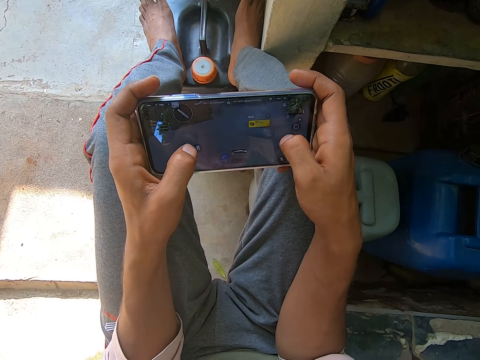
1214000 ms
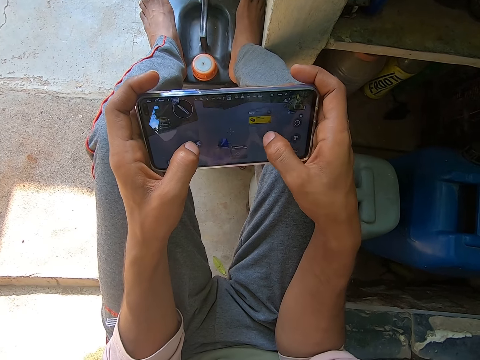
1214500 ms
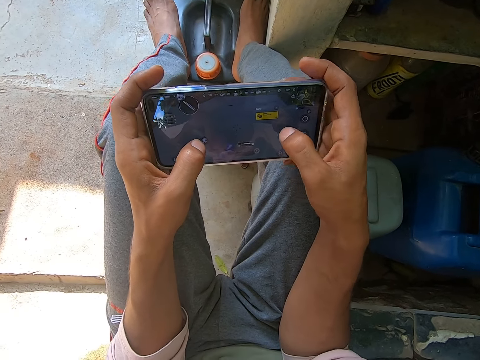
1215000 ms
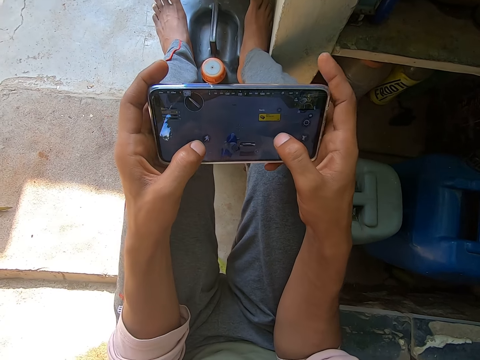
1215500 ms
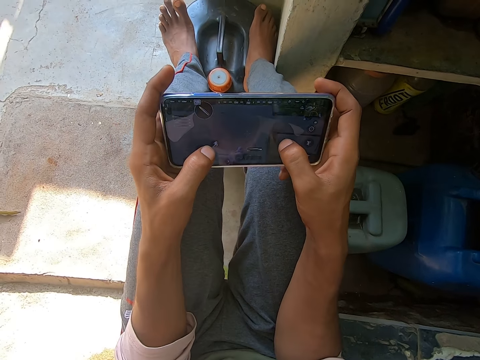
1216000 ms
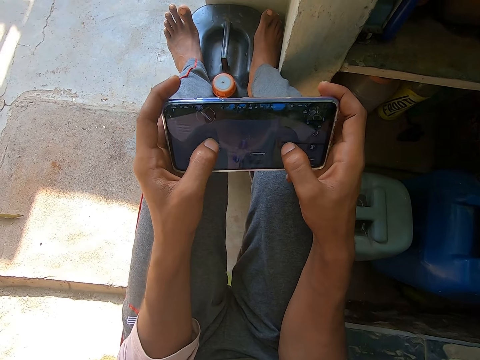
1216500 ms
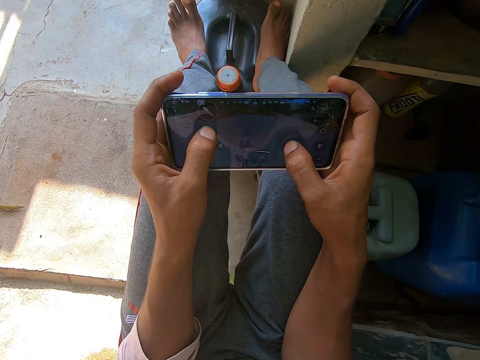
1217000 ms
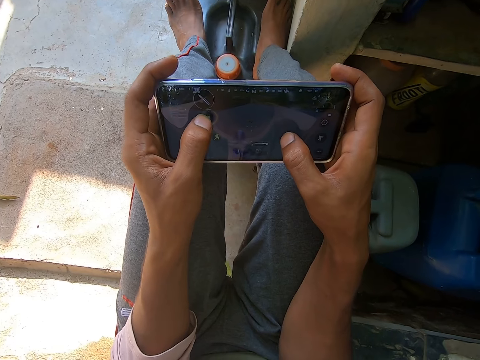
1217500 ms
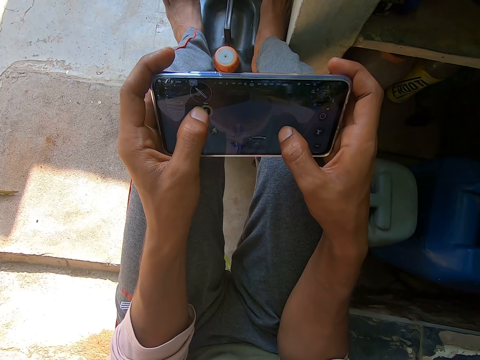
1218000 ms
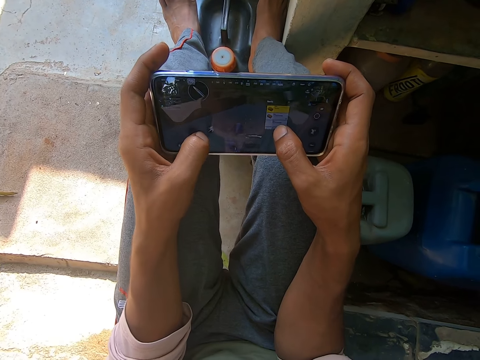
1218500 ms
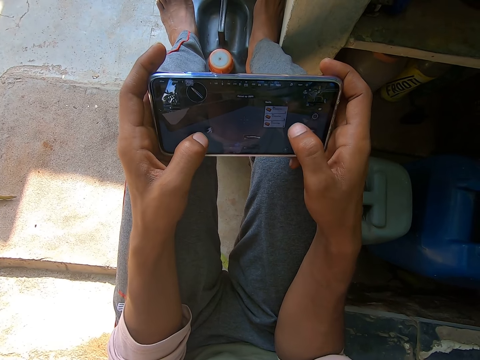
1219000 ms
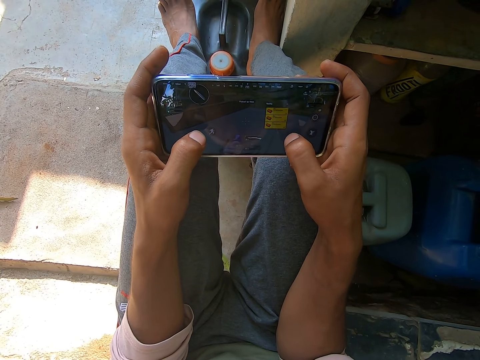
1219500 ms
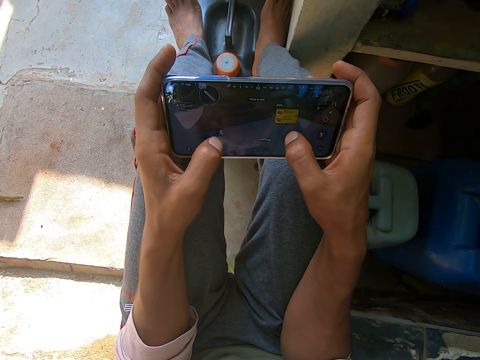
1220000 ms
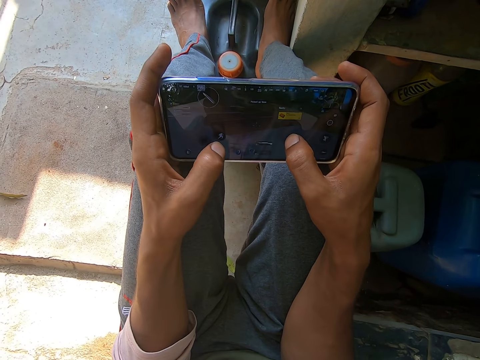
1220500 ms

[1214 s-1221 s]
The camera wearer moves the legs.

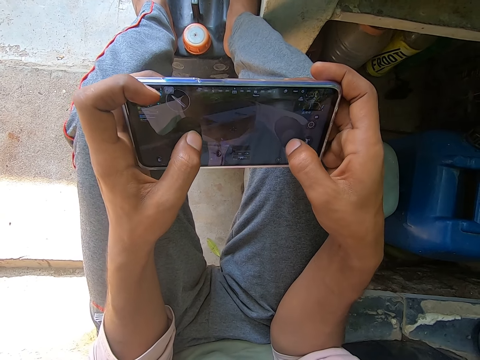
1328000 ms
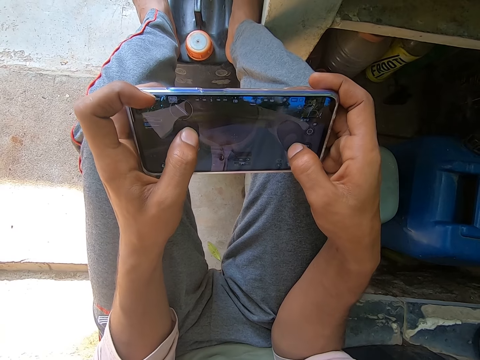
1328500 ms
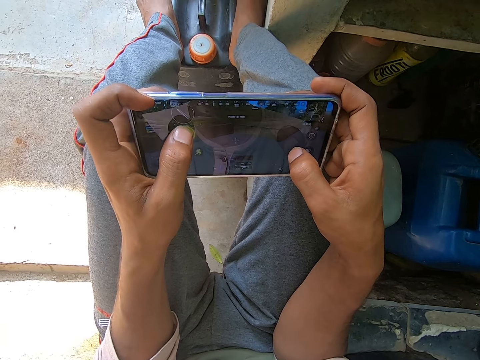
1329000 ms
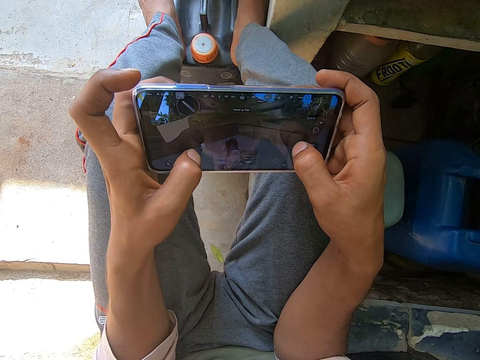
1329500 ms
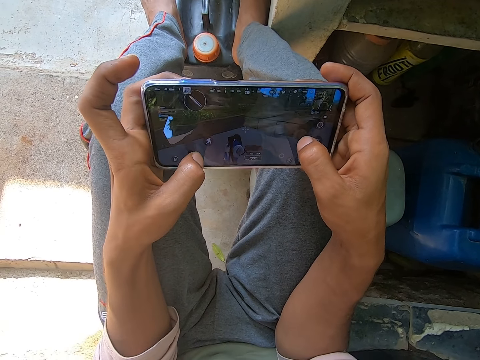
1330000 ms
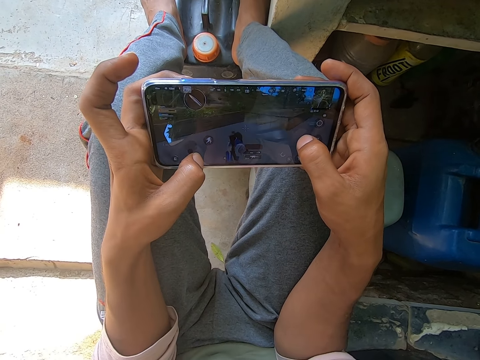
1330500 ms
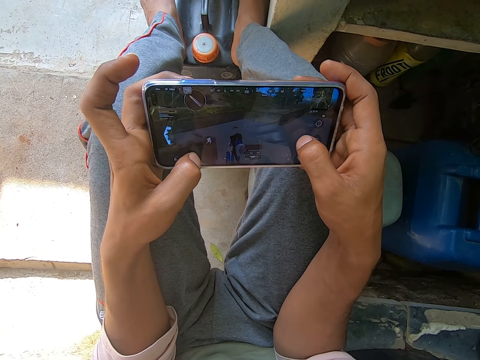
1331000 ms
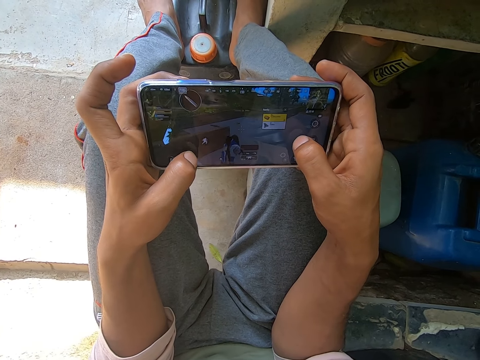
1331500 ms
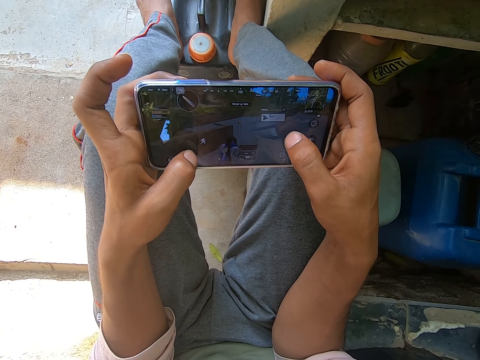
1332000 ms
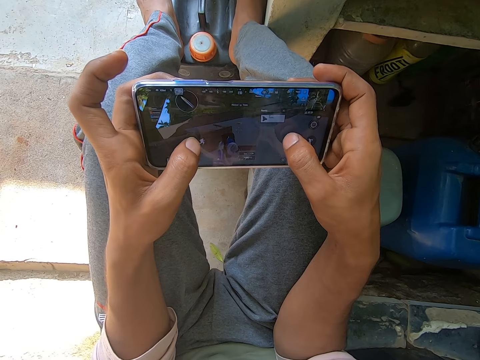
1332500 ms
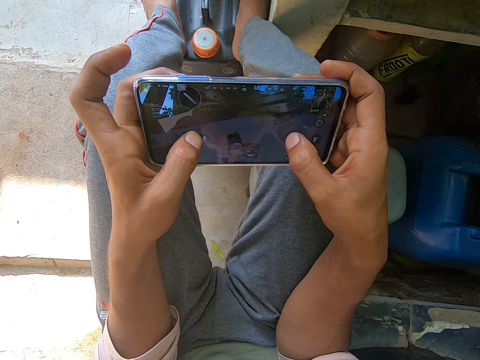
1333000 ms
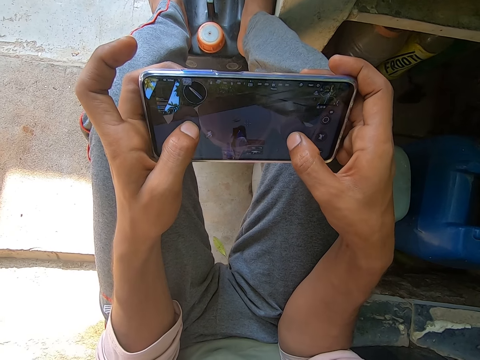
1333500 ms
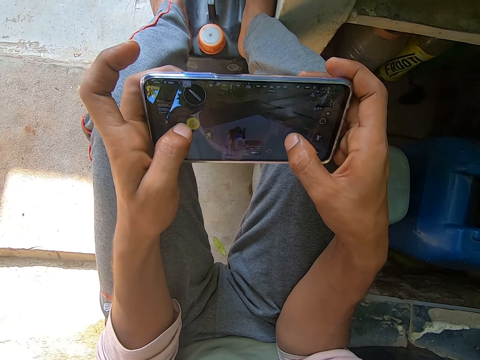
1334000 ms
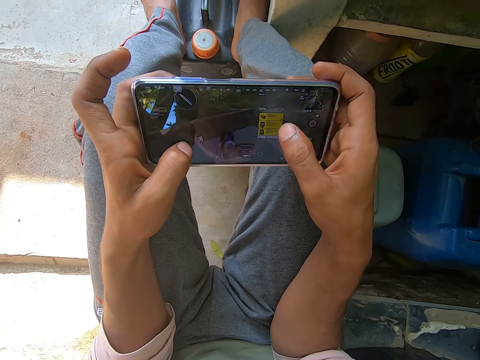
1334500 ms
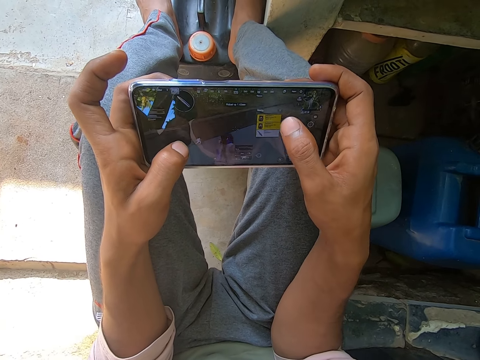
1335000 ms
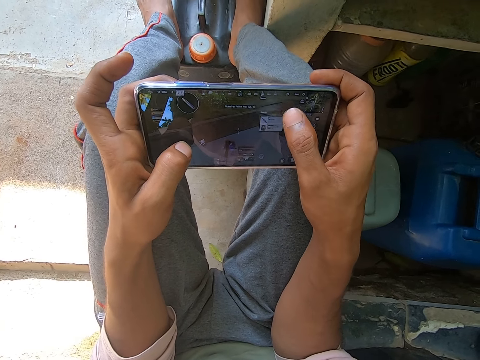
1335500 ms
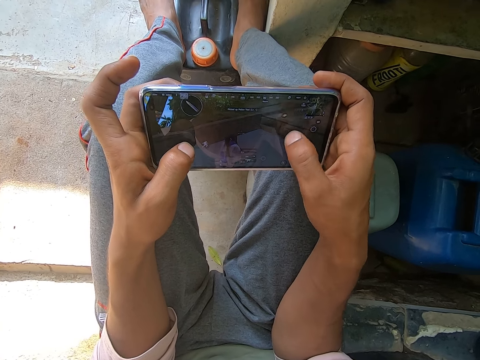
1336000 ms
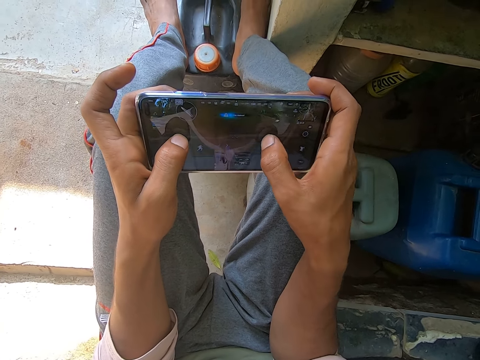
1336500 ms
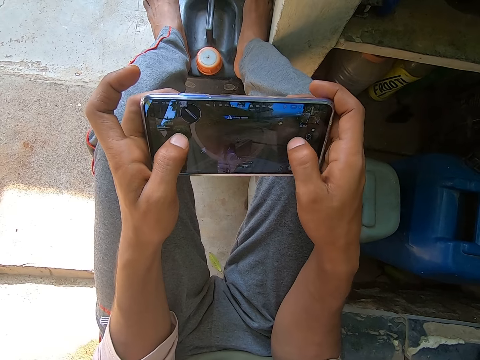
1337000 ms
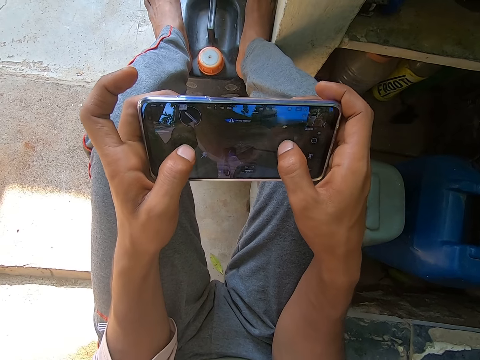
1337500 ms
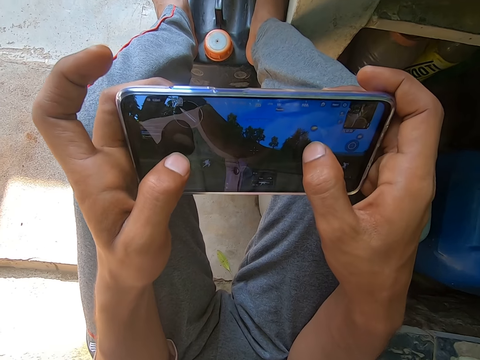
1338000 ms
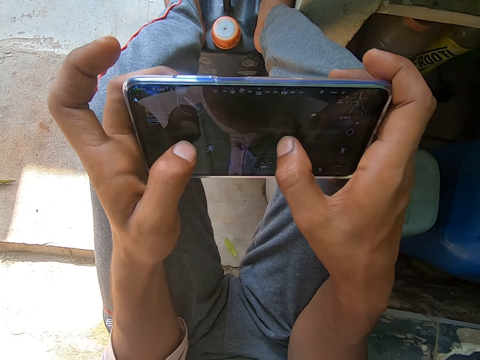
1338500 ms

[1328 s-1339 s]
The camera wearer removes a finger from the phone.

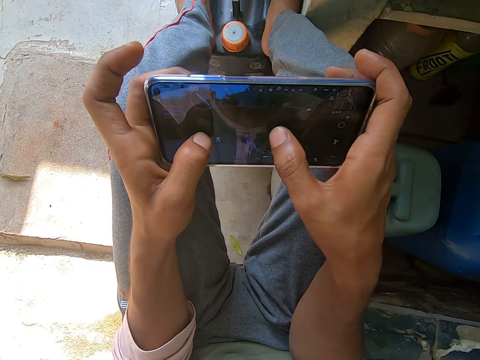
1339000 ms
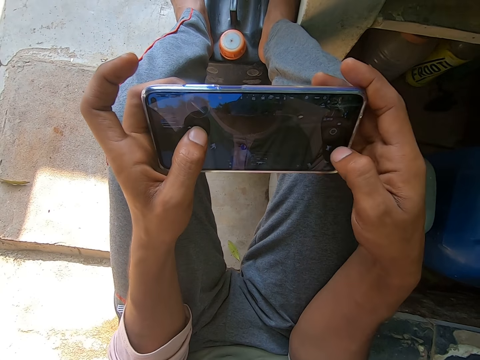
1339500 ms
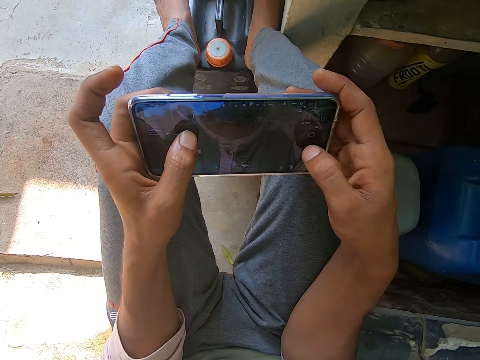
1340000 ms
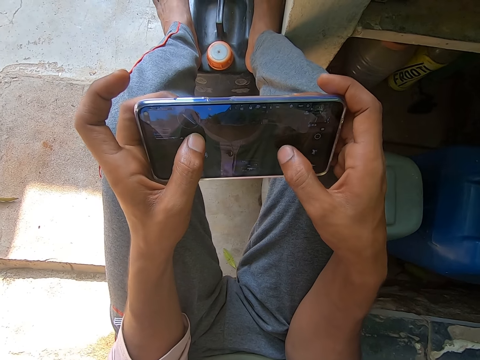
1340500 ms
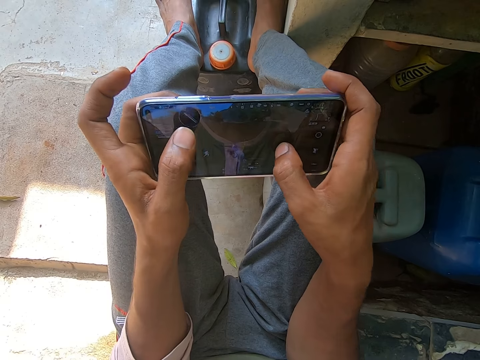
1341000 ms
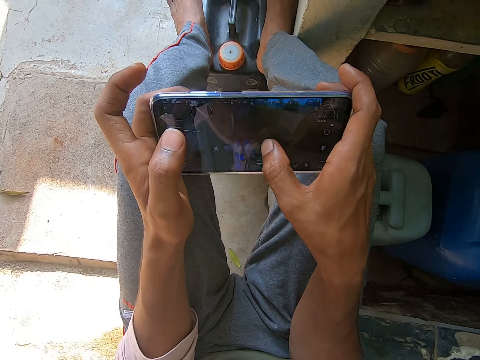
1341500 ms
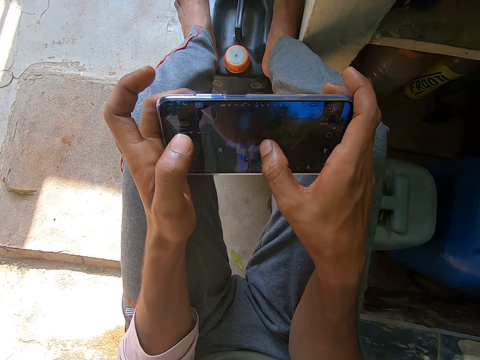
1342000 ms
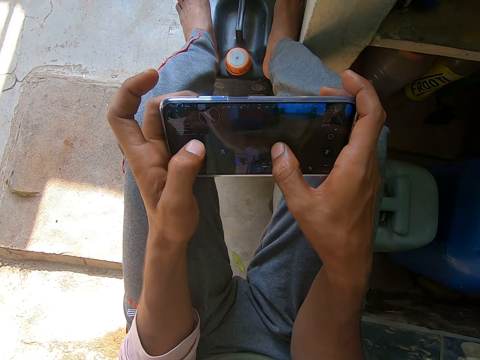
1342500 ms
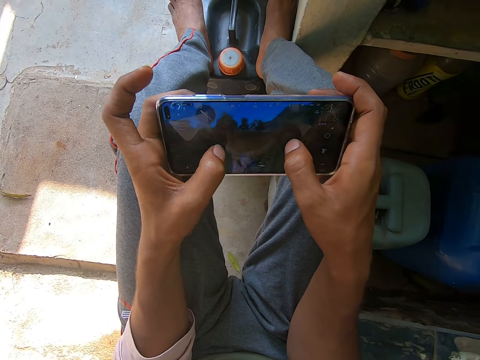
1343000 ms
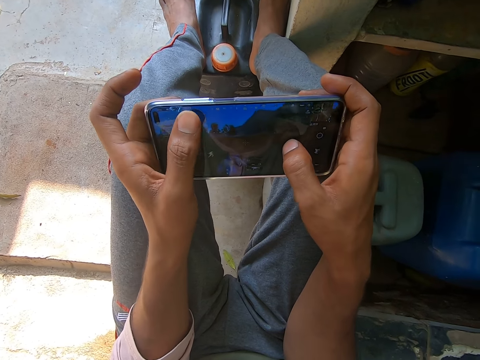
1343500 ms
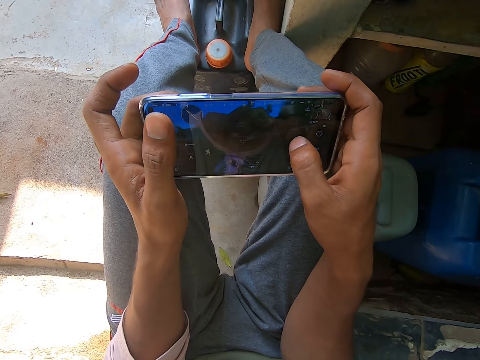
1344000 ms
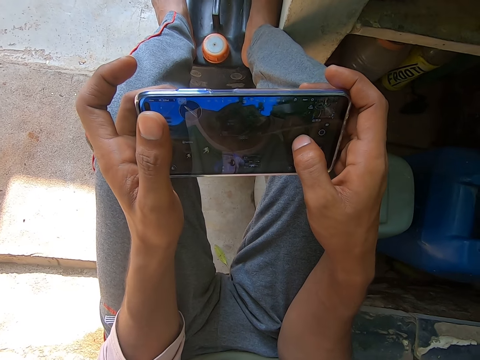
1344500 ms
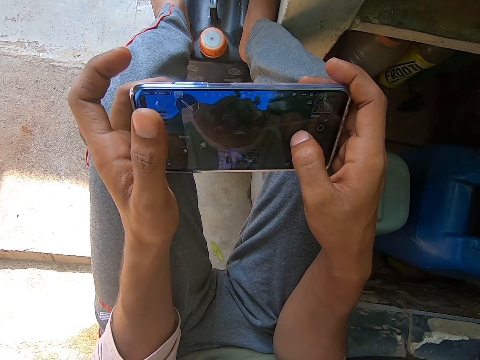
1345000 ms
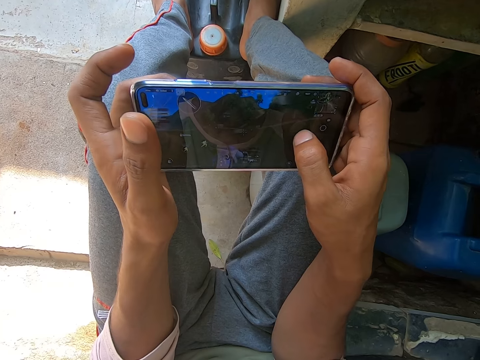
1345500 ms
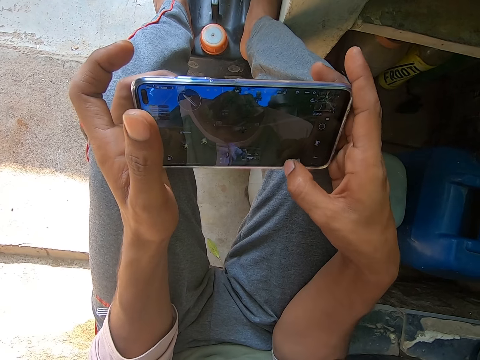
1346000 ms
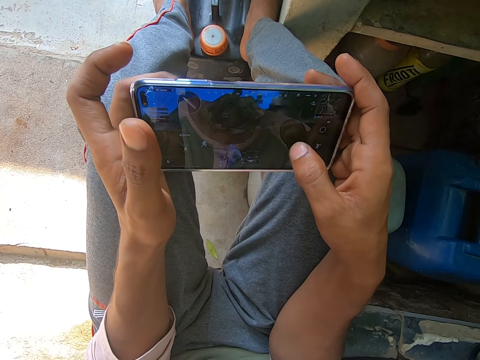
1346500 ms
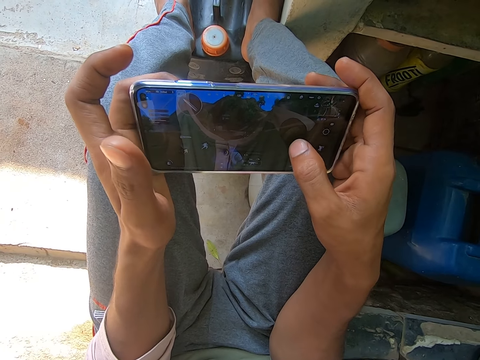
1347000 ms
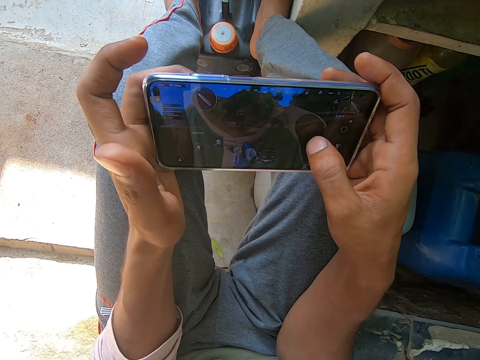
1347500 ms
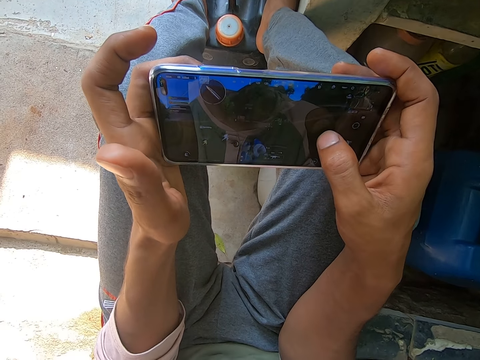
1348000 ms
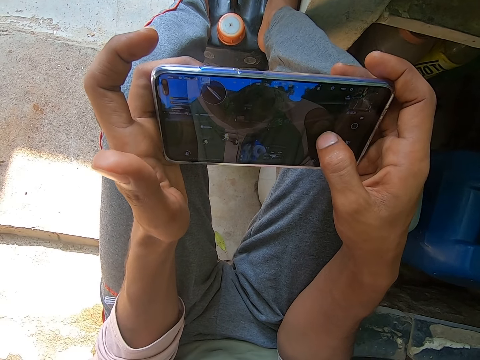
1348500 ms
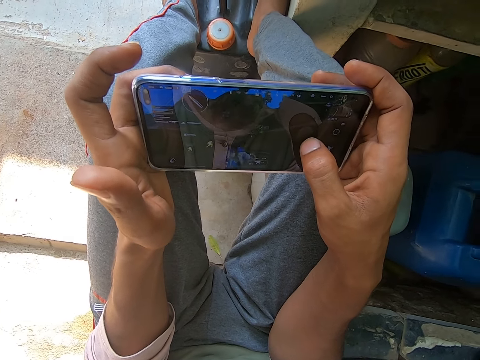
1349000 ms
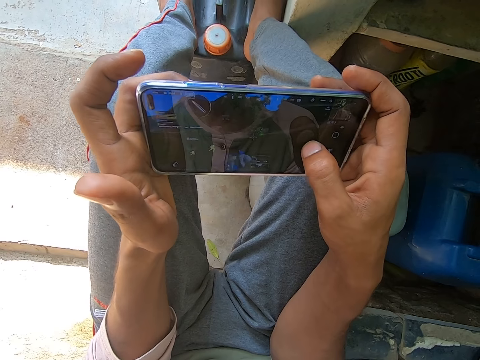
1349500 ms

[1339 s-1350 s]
The camera wearer lifts a finger from the screen. They put the finger on the screen. They lift the finger from the screen.
